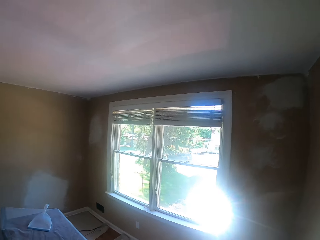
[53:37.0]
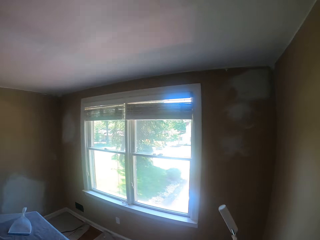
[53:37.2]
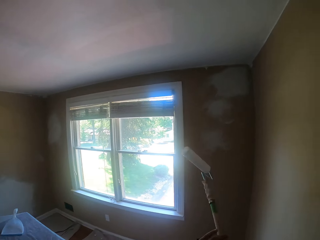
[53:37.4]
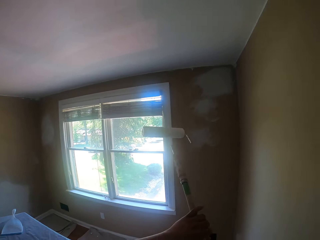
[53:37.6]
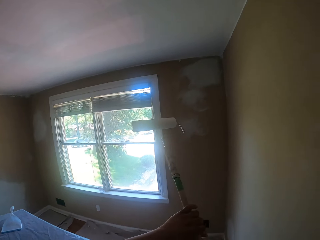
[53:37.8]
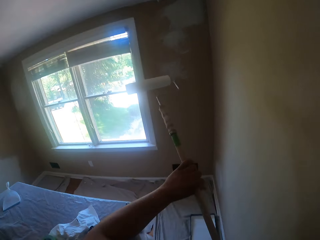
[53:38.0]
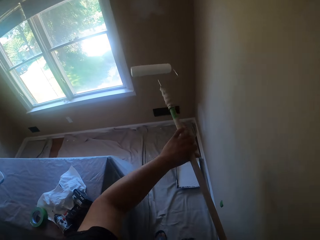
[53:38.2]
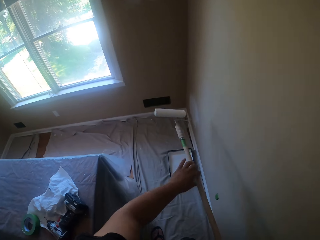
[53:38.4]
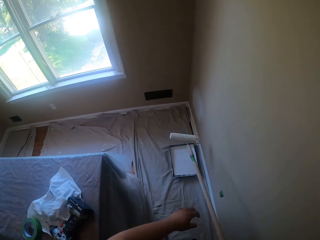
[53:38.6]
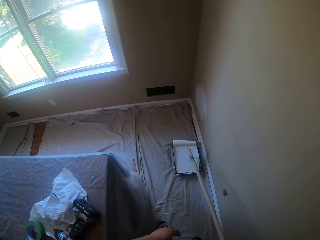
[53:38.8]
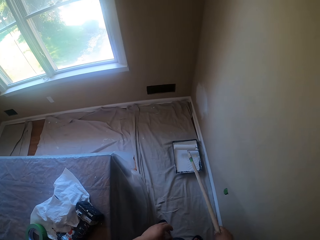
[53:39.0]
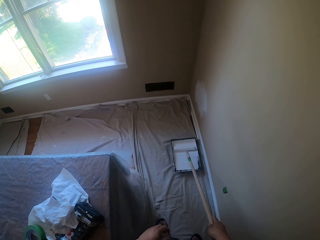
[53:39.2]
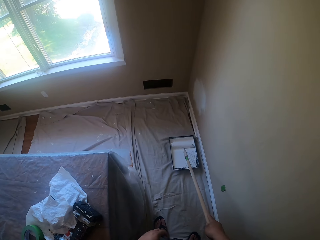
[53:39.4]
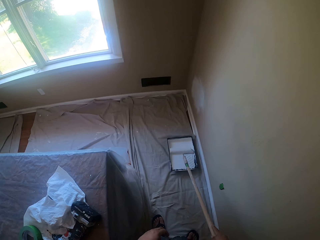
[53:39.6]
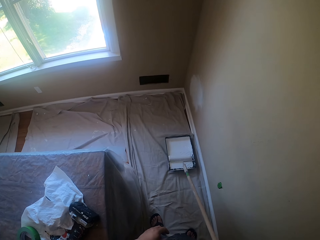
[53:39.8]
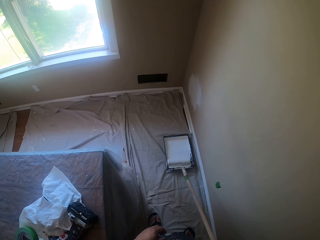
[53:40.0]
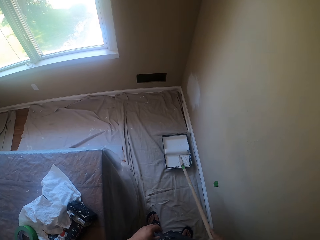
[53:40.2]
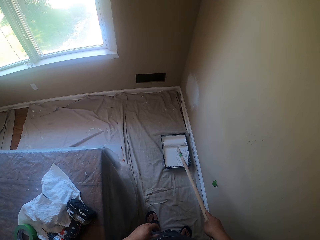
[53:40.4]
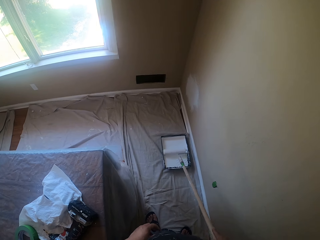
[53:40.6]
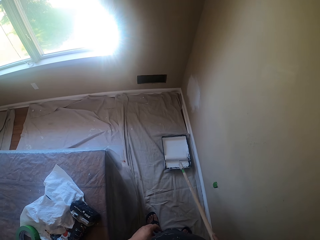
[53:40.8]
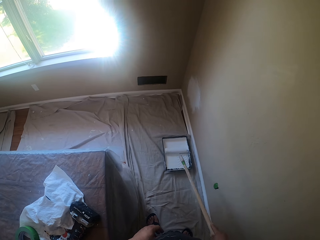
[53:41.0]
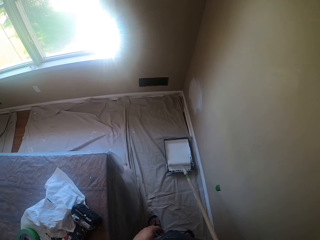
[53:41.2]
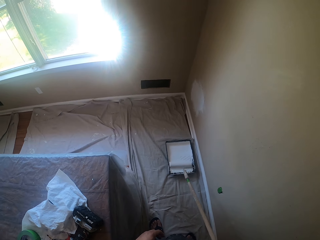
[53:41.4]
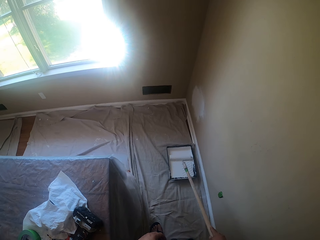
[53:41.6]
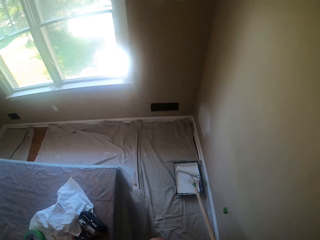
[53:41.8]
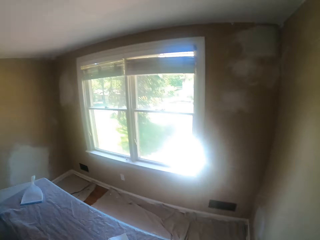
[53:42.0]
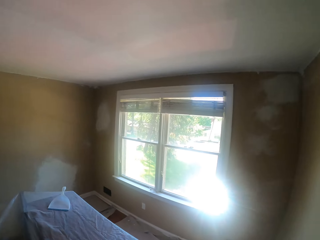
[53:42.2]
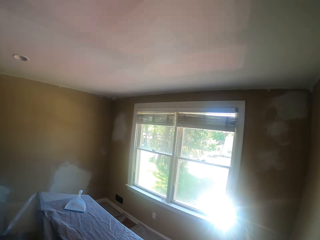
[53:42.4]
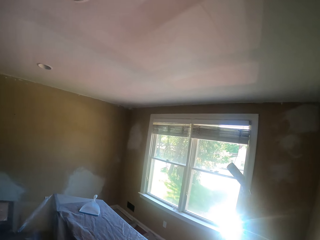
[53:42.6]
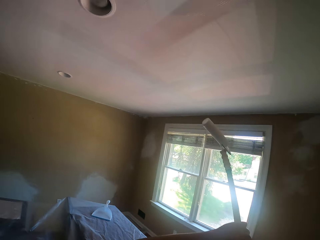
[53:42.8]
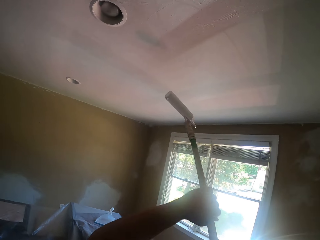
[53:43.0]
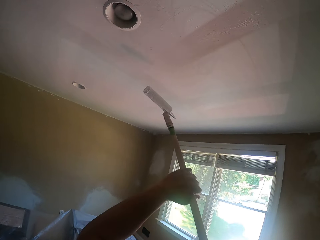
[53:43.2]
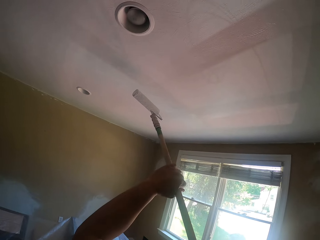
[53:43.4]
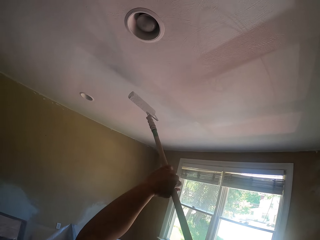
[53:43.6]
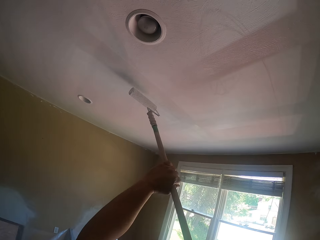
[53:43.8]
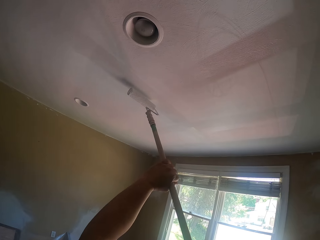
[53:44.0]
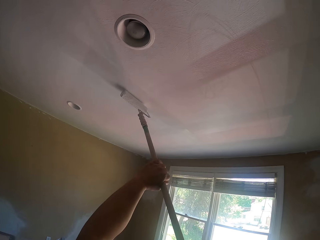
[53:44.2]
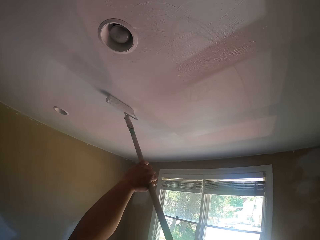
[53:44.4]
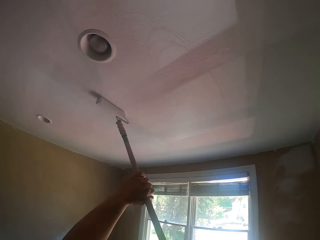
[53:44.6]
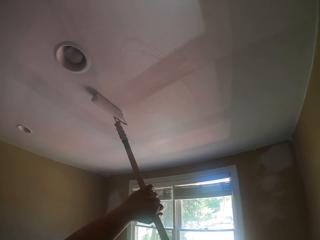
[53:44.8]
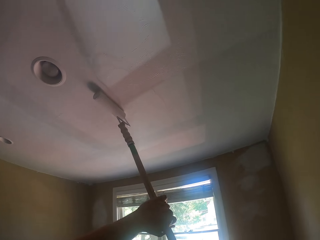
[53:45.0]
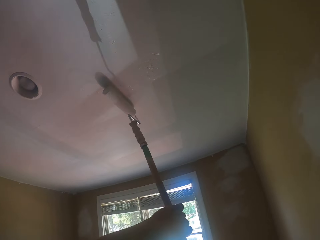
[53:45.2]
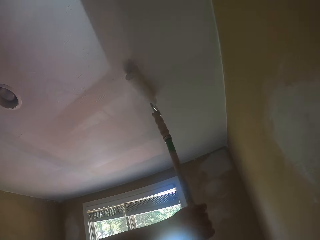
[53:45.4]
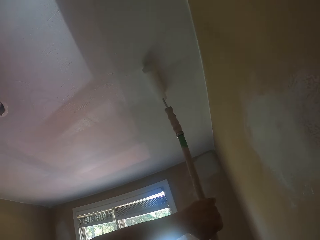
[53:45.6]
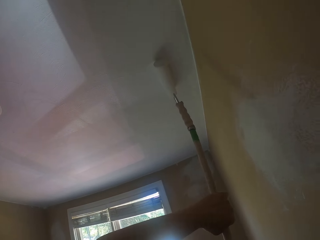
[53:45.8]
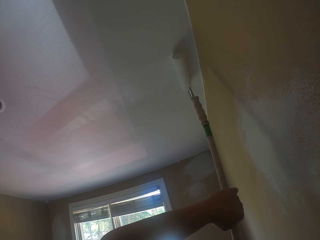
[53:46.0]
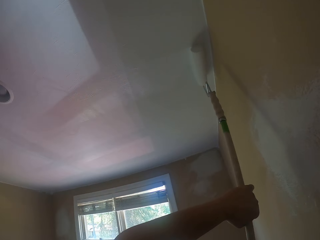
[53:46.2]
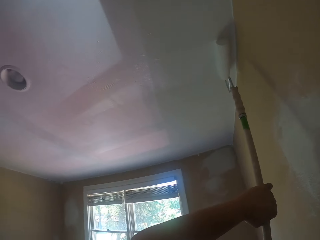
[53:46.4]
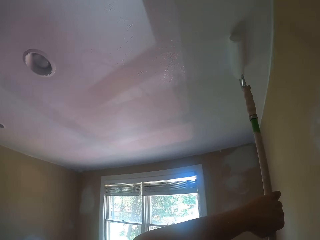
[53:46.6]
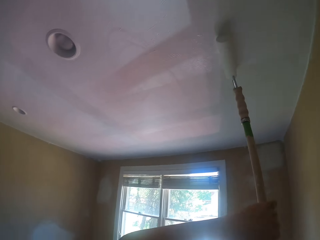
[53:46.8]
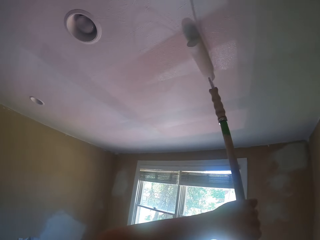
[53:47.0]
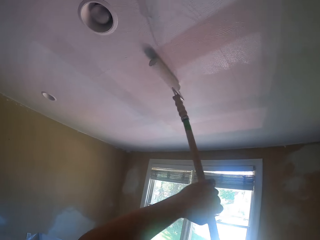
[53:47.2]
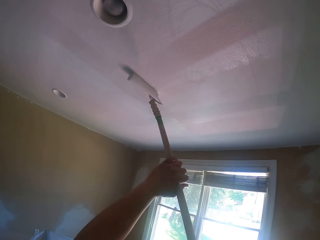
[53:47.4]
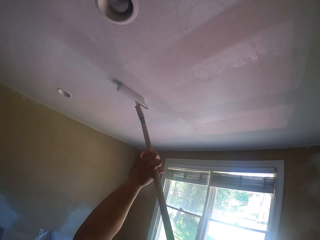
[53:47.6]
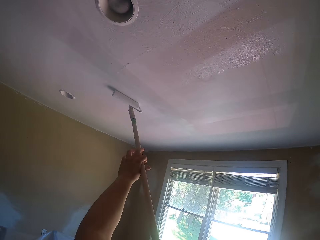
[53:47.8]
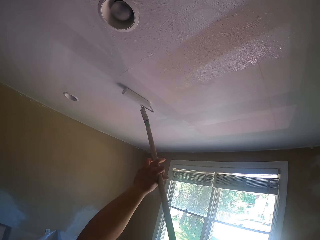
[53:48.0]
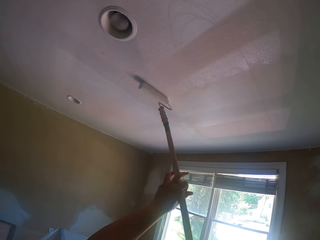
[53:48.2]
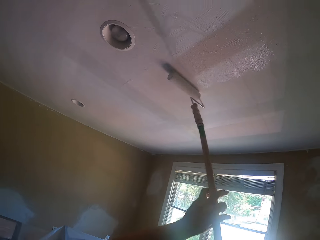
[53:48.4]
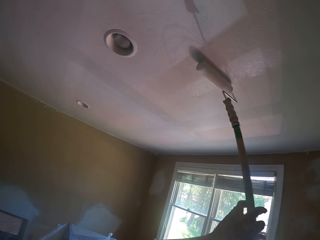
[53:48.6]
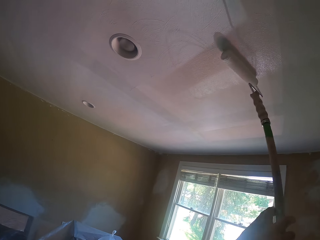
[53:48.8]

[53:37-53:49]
The camera wearer scoops paint from the paint tray with the paint roller. They paint the ceiling with the paint roller.

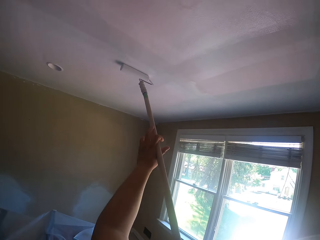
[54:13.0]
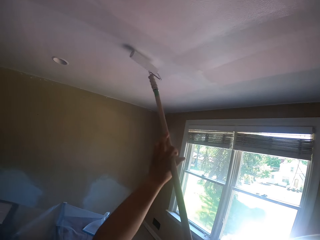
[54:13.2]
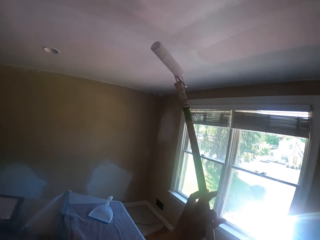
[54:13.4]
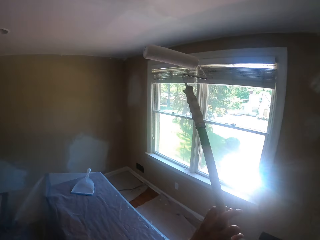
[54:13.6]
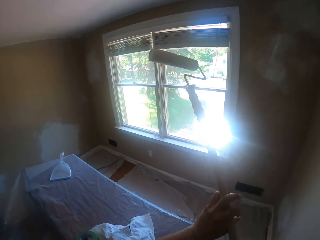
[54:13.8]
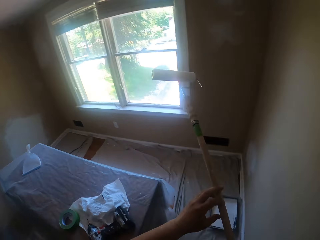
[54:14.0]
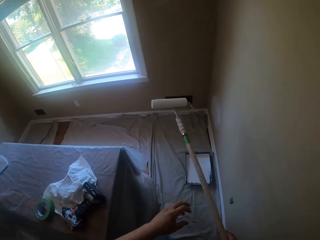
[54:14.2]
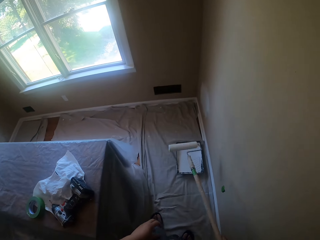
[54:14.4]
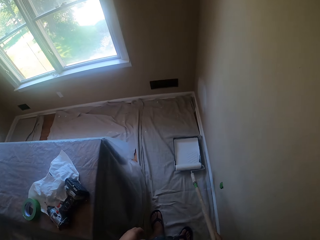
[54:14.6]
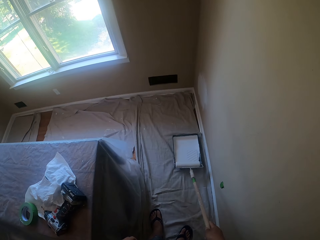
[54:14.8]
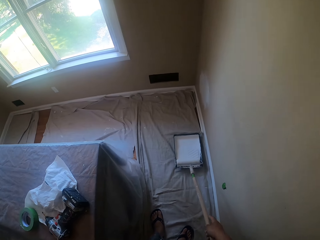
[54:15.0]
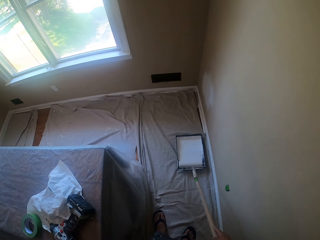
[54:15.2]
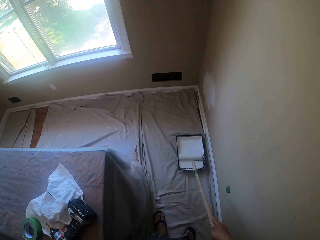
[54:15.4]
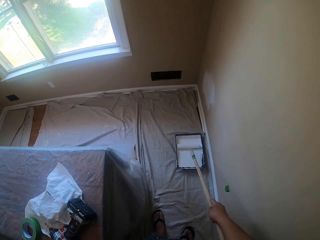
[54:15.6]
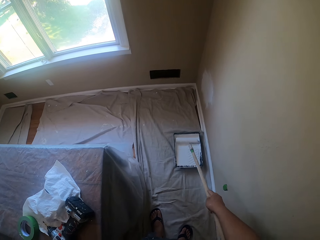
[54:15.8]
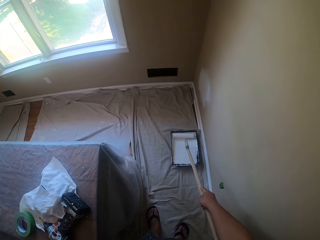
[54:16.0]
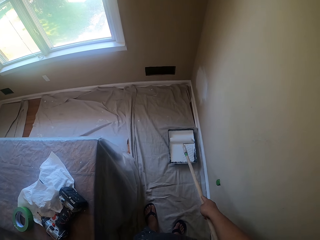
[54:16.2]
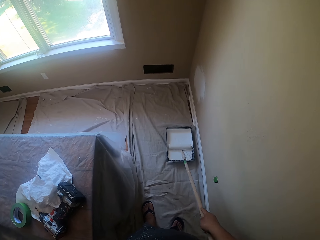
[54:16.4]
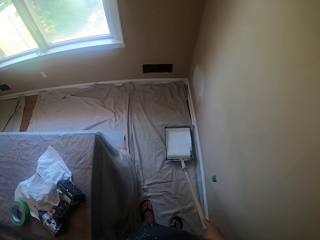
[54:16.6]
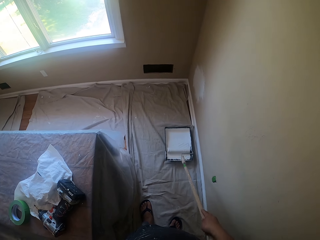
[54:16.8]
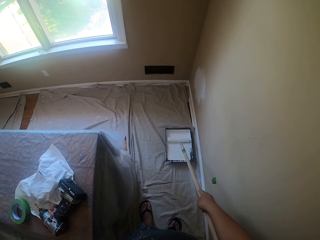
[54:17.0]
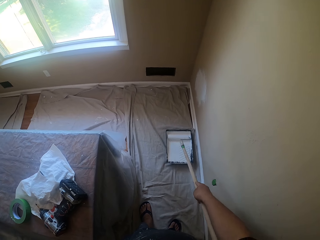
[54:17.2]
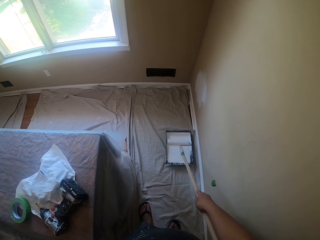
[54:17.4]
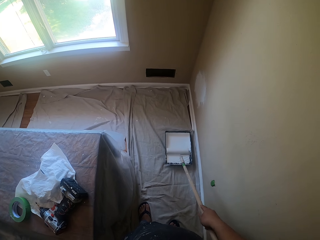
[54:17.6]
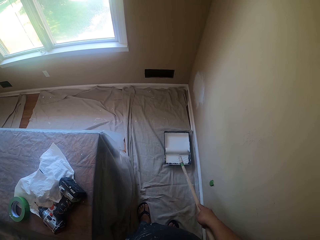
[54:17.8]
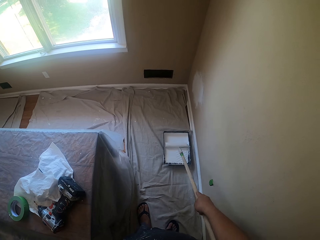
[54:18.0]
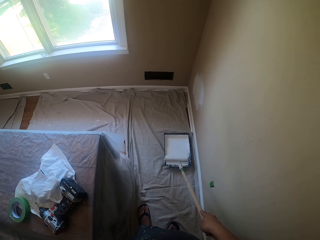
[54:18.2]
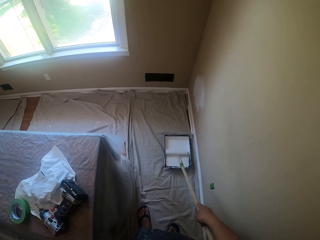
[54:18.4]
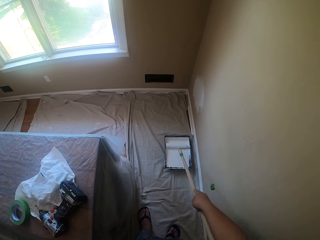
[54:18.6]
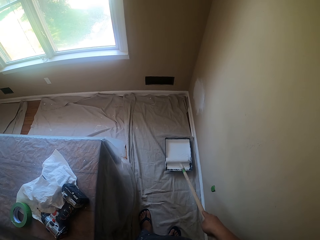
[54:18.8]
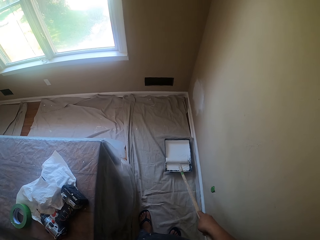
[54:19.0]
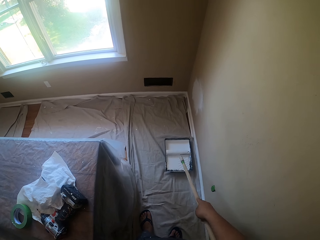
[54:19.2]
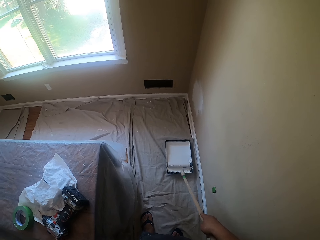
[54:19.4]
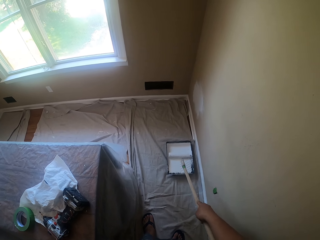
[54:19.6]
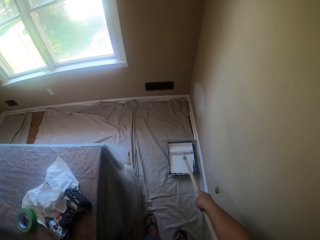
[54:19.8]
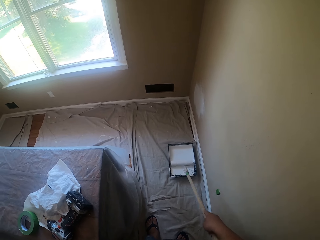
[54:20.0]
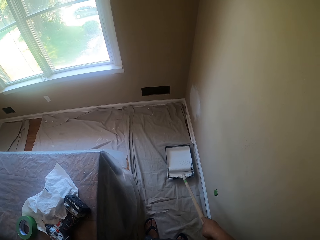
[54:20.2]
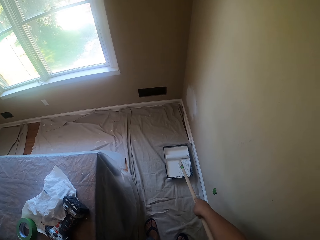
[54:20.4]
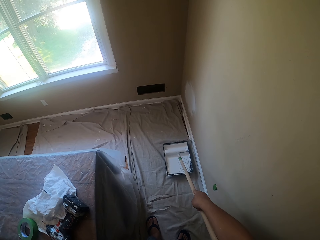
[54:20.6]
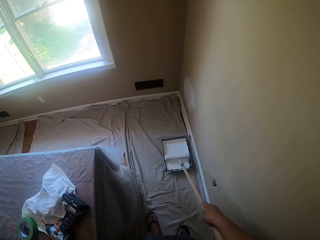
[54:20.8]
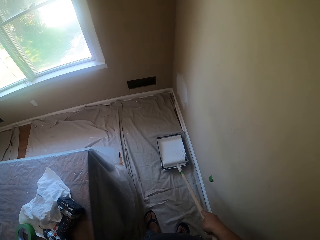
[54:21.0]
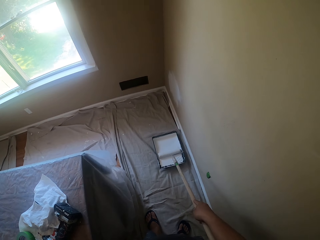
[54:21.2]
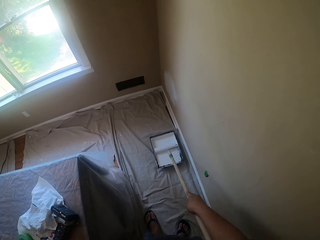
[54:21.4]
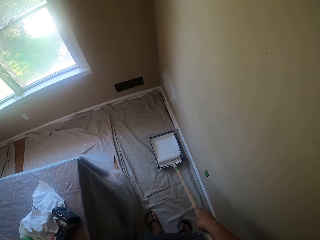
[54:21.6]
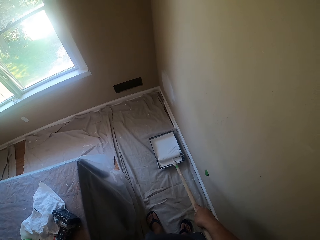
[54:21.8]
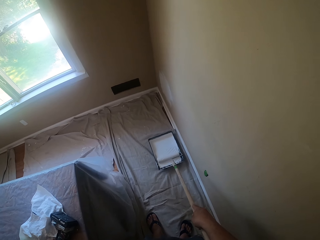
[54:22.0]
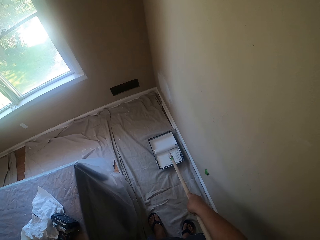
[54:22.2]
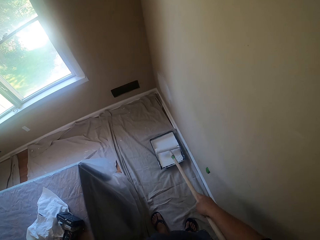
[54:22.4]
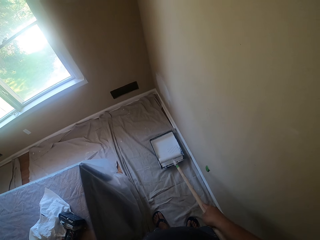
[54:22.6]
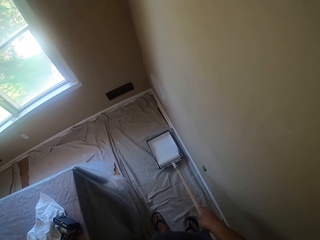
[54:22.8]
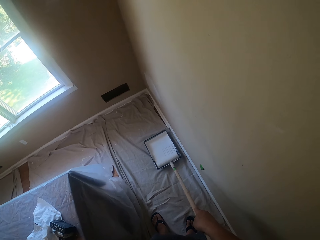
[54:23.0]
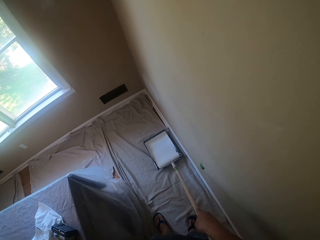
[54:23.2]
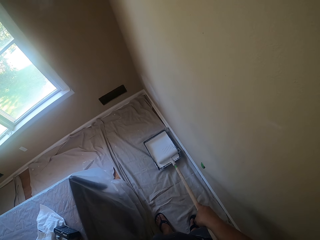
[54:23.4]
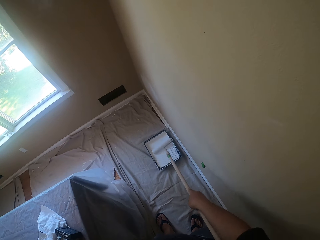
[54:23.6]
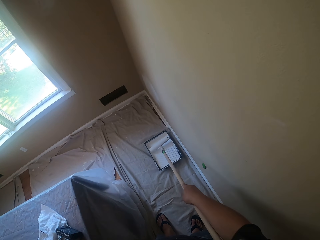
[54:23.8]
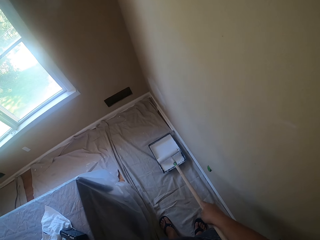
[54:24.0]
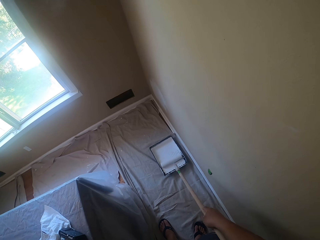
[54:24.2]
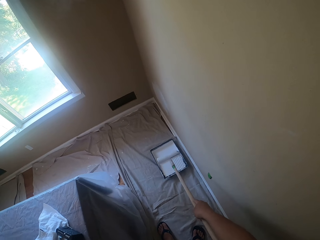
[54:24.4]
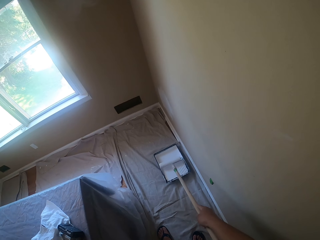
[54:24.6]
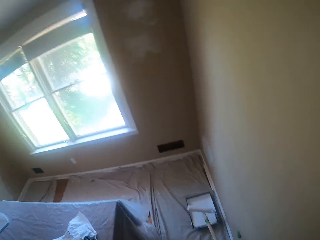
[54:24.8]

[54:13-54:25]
The camera wearer scoops paint from the paint tray with the paint roller.
